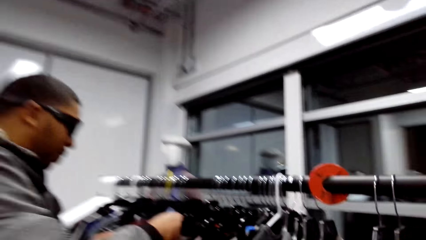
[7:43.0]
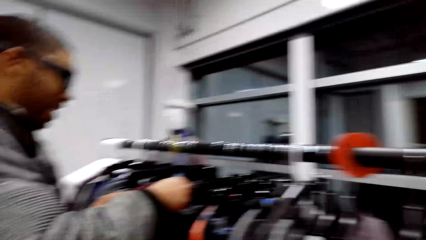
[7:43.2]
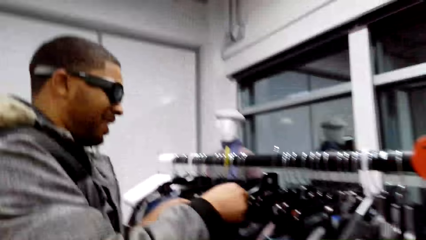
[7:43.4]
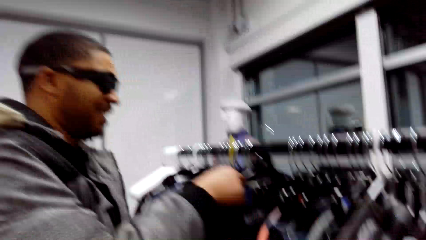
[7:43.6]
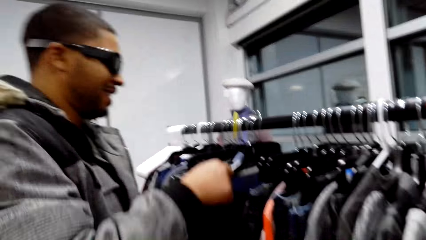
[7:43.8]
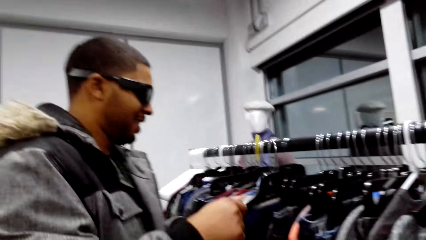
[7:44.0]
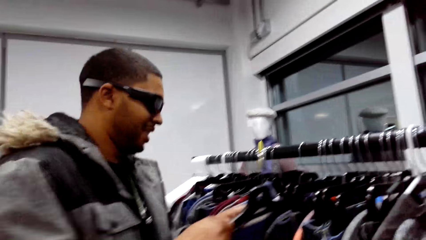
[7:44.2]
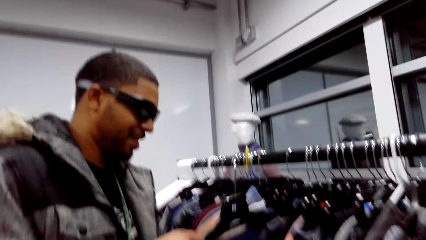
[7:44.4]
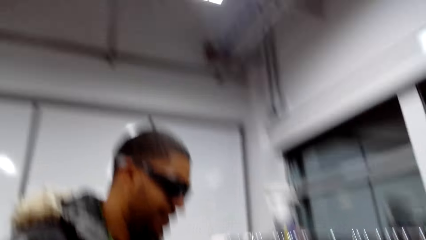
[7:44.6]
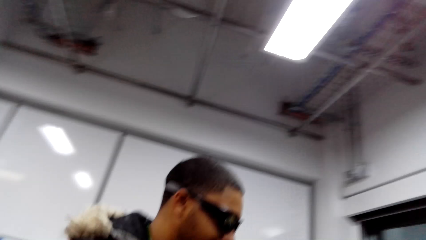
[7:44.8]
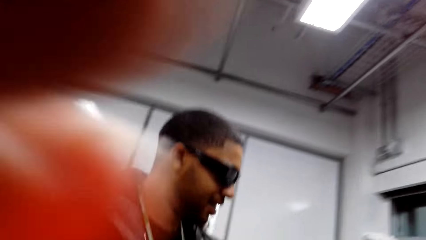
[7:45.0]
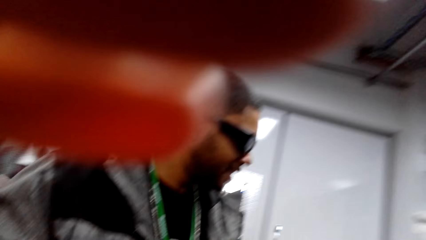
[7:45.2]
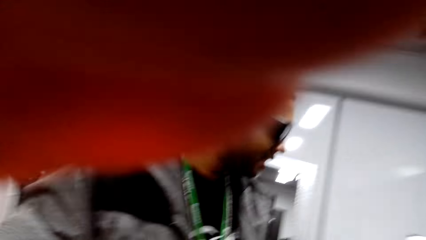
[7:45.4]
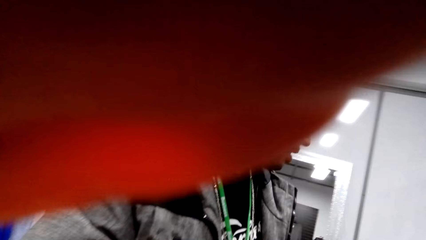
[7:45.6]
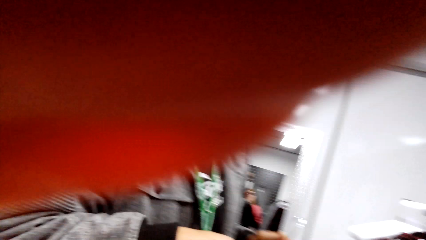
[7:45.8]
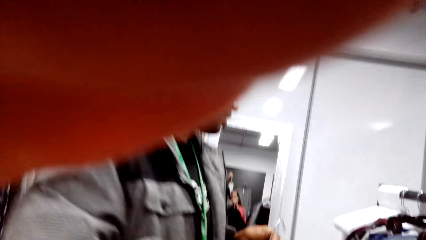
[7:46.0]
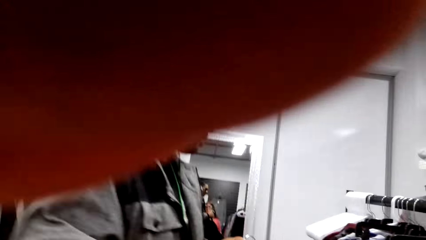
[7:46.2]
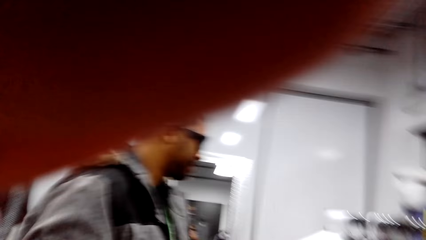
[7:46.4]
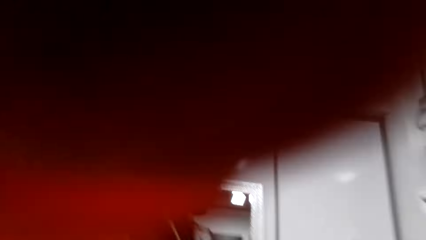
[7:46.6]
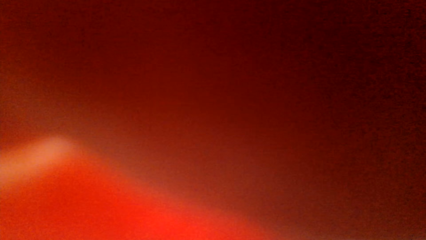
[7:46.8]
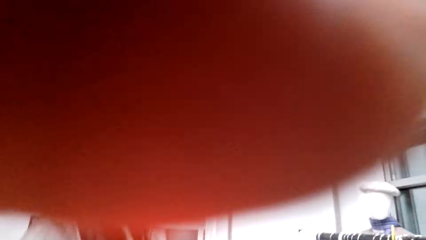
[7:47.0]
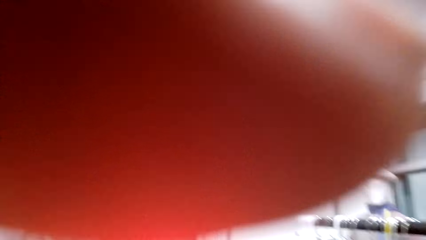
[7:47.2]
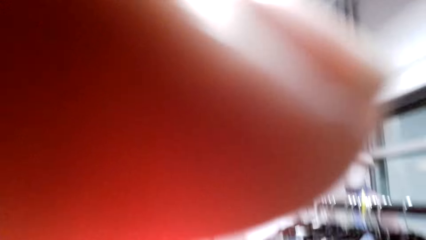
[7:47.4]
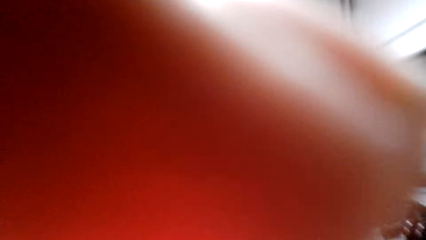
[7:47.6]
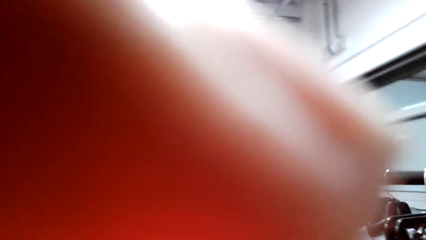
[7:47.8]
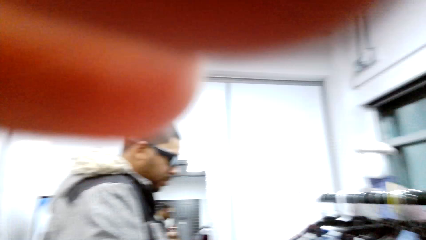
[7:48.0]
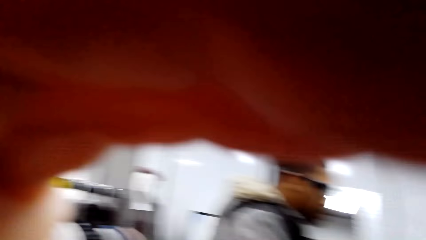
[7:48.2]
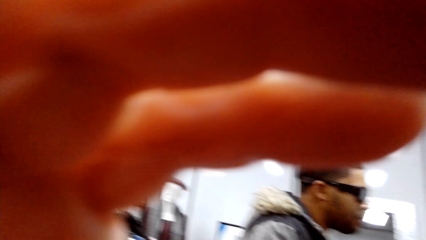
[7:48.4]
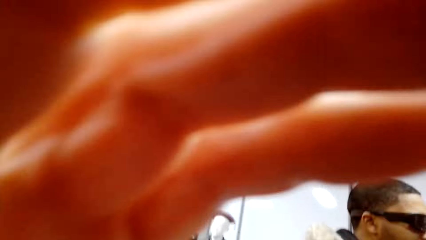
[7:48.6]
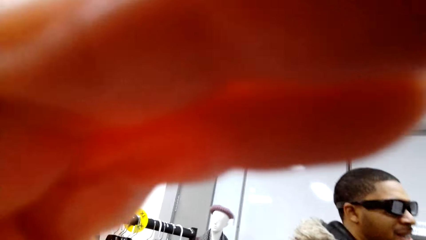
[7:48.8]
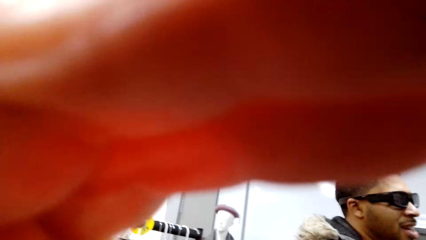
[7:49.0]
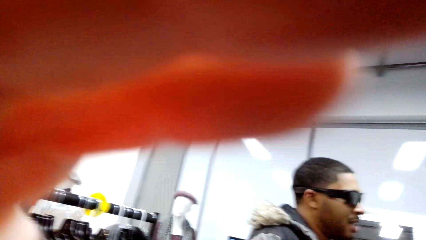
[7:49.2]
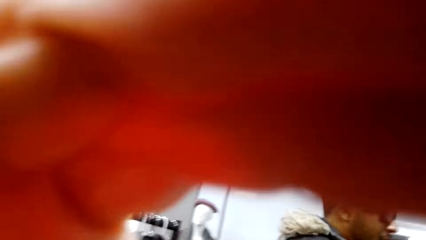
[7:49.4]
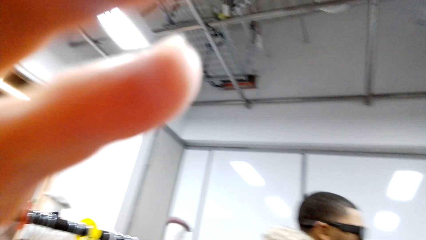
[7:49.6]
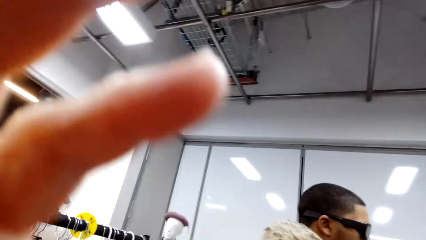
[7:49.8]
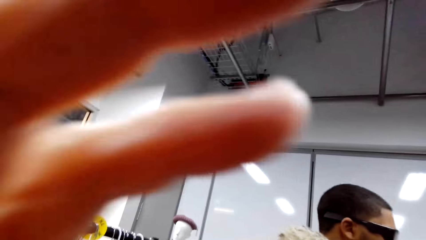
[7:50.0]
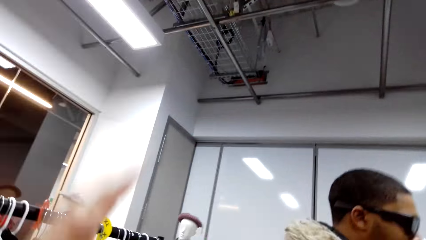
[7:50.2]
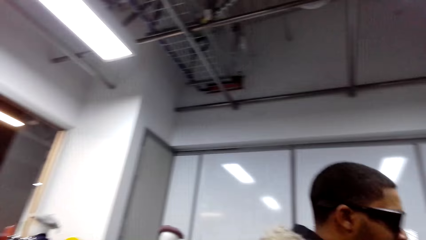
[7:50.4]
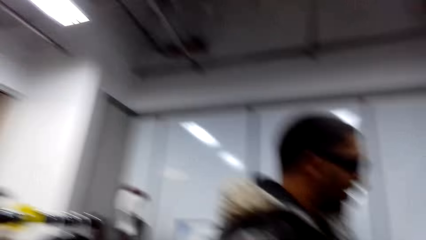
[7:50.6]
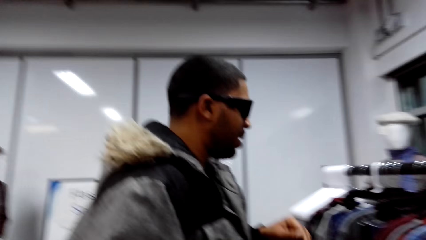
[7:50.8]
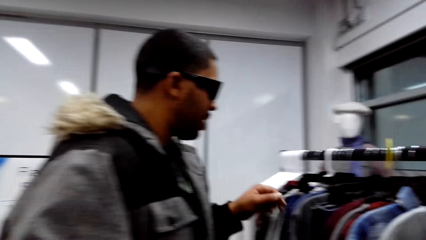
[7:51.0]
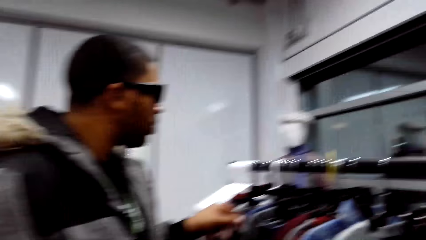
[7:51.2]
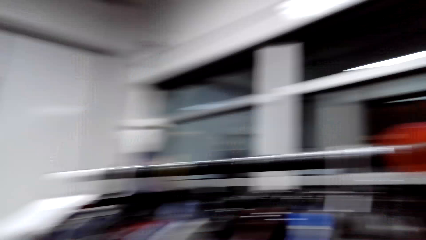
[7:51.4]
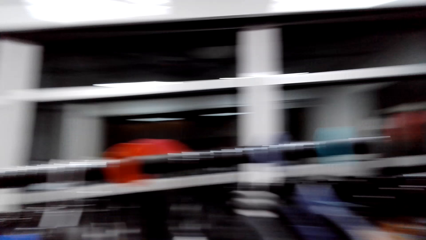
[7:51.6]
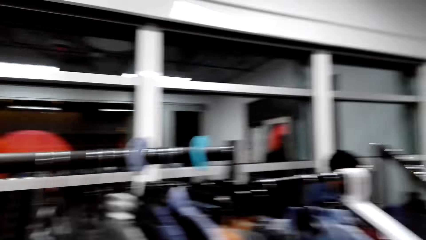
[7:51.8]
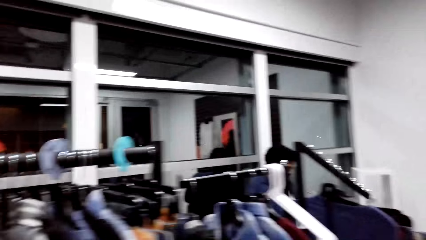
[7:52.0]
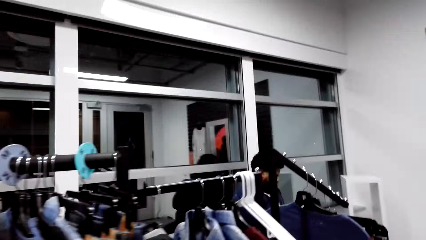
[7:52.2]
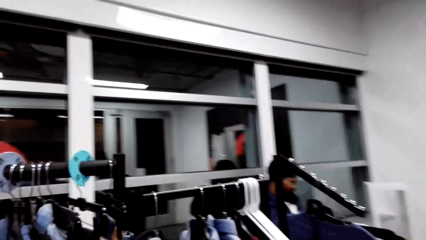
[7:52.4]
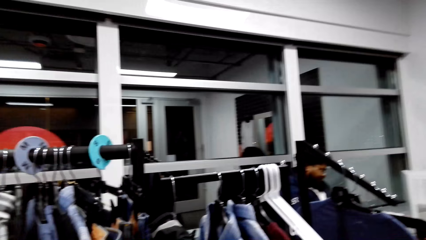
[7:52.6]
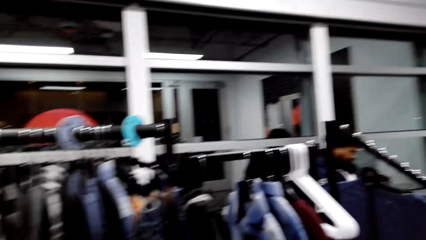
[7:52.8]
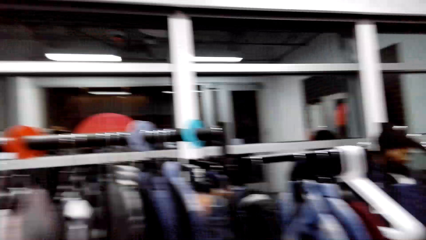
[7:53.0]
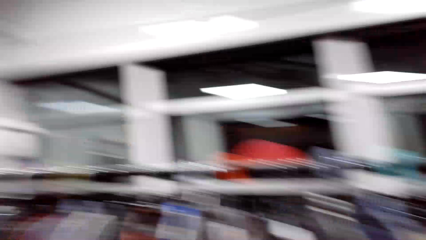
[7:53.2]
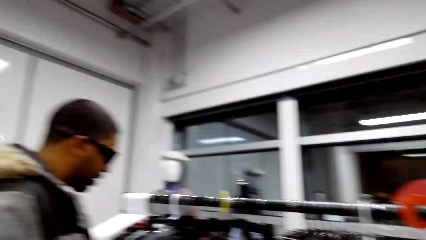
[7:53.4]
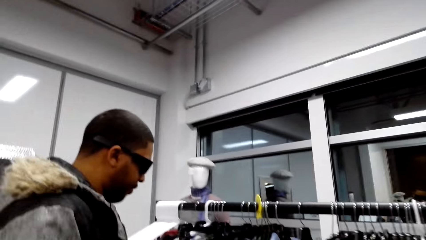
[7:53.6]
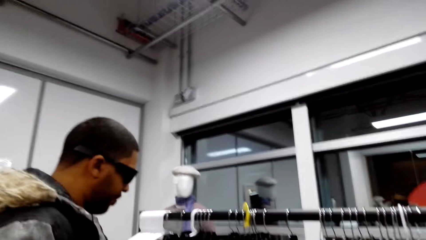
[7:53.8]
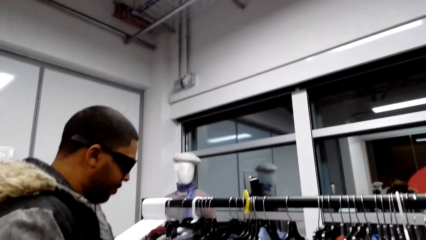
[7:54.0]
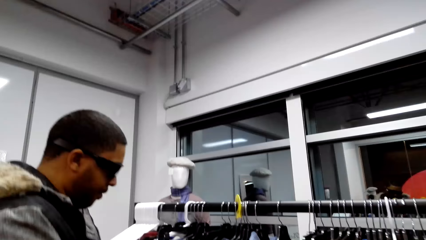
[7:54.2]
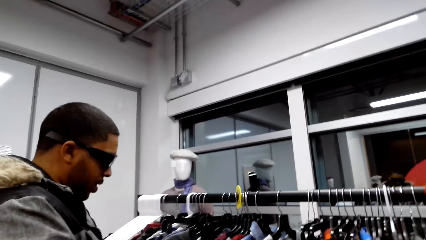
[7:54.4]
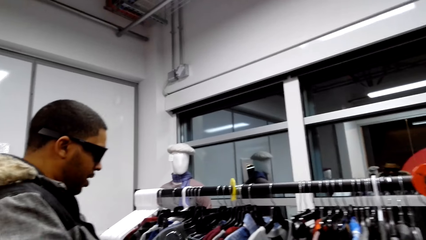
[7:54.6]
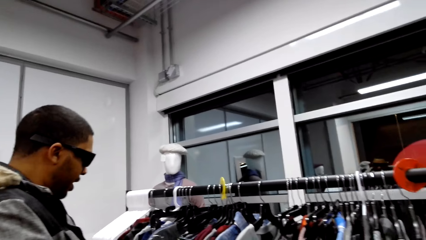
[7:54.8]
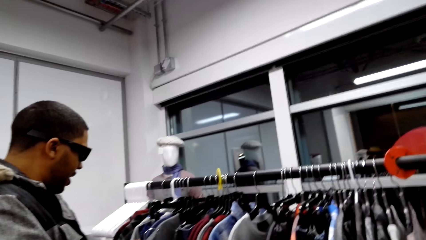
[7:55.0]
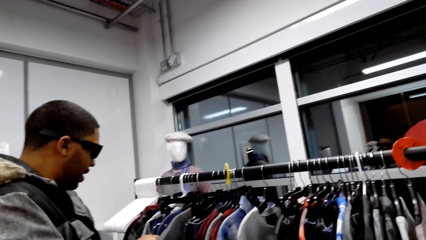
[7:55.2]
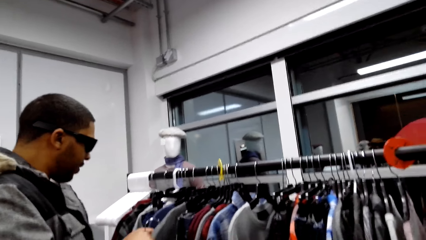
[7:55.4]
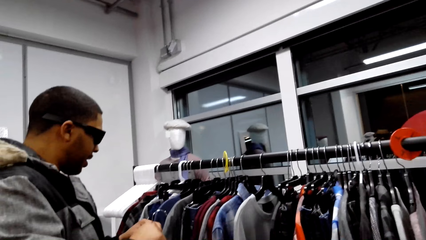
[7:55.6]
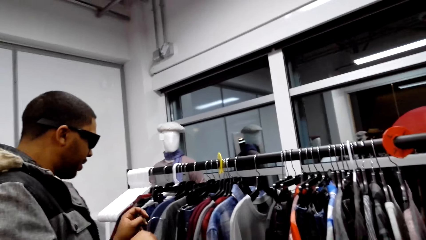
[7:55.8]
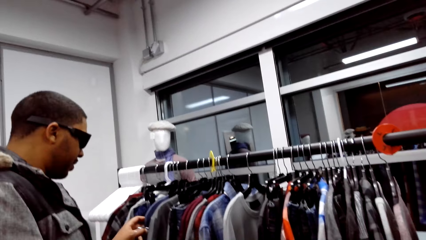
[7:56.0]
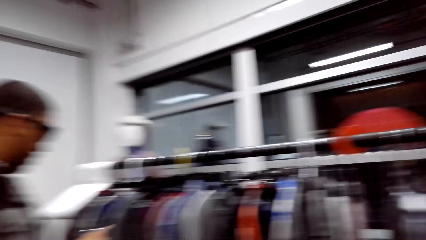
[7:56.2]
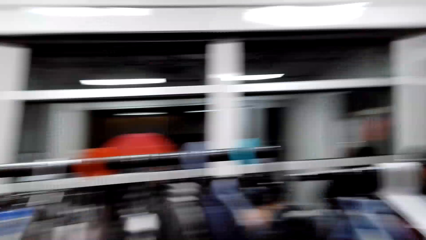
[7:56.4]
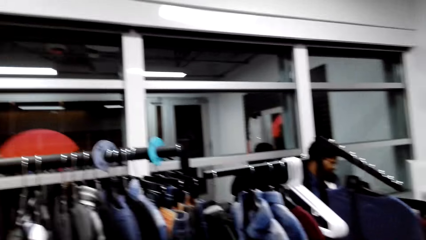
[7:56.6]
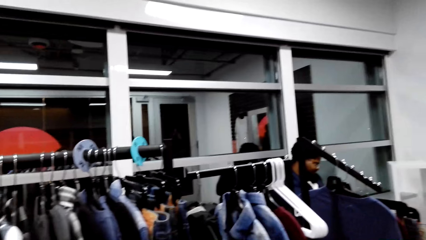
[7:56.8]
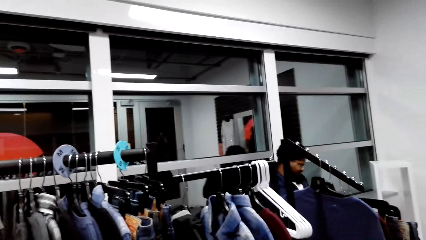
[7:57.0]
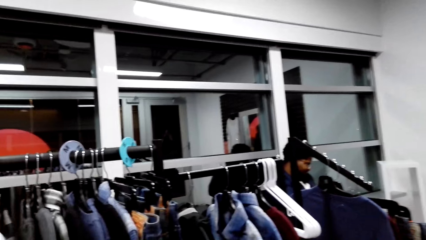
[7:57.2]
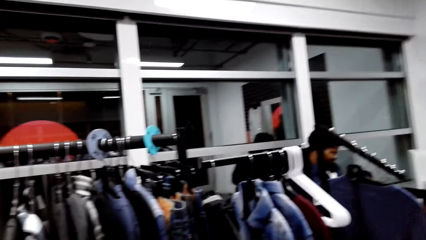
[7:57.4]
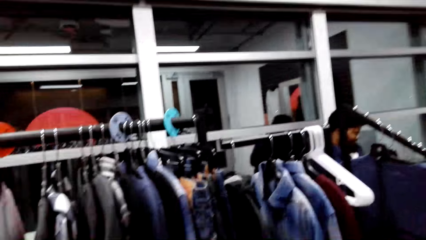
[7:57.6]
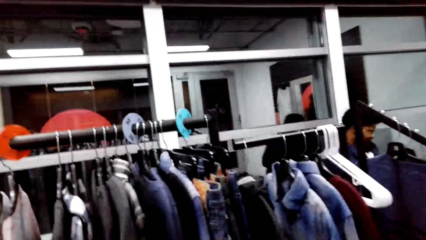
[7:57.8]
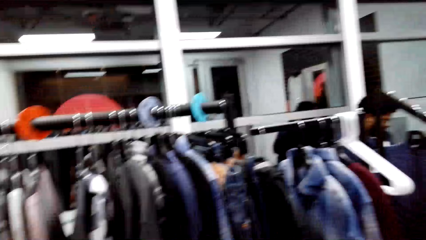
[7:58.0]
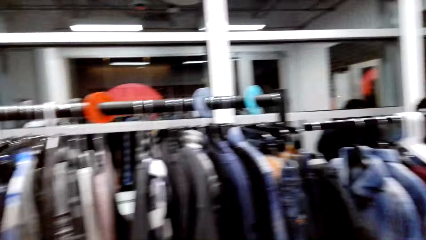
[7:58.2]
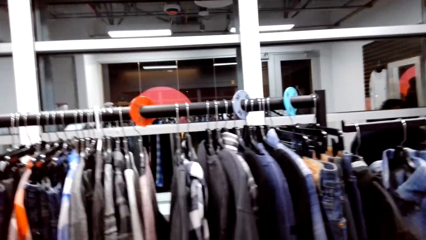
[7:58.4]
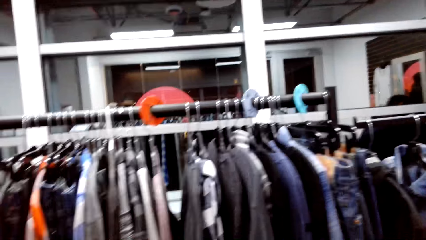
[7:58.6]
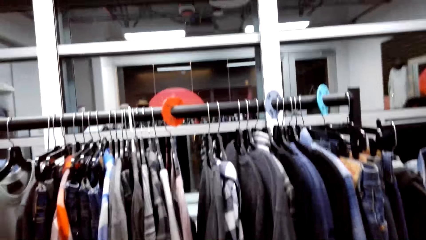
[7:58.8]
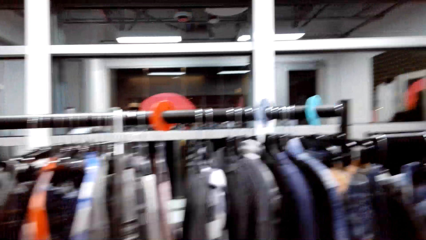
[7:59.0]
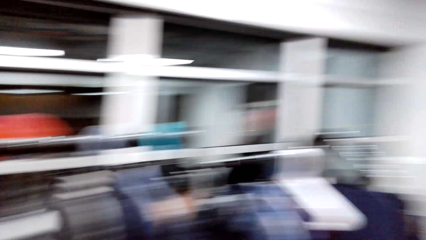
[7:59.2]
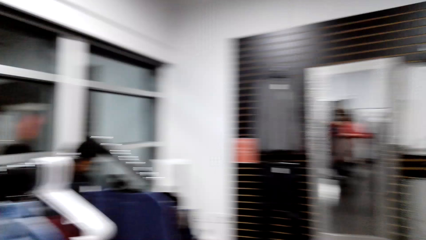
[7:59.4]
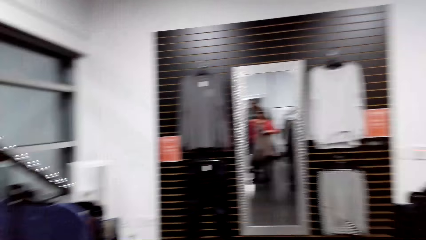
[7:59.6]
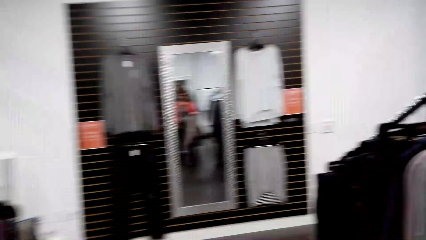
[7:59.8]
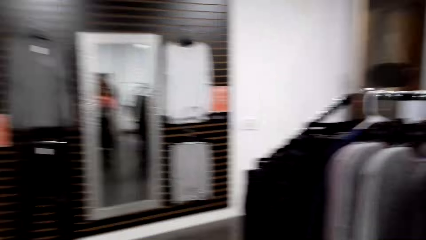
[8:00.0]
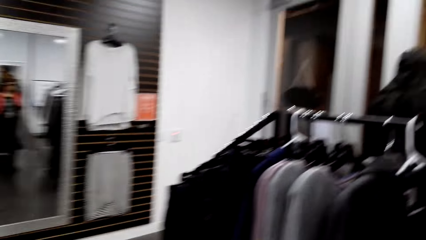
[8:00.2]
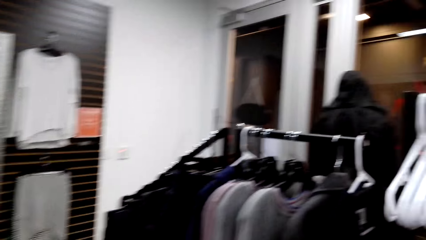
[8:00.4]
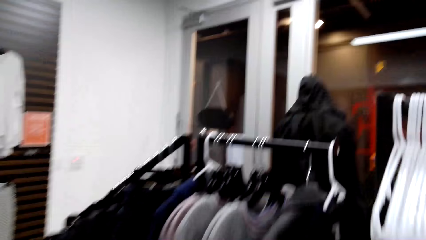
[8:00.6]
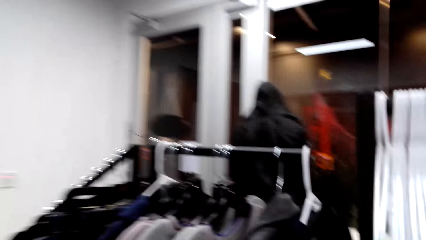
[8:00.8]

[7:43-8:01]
The camera wearer talks to a man. The man removes the cardigan from the display. The camera wearer adjusts the camera. They talk with the man. They look around. They talk to the man. They look around.
